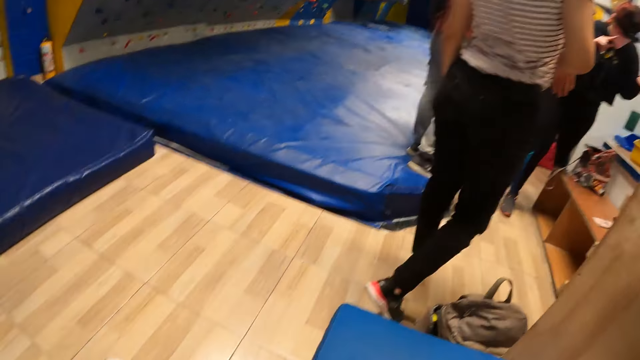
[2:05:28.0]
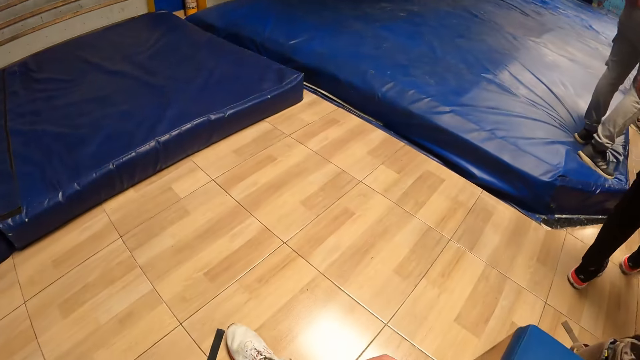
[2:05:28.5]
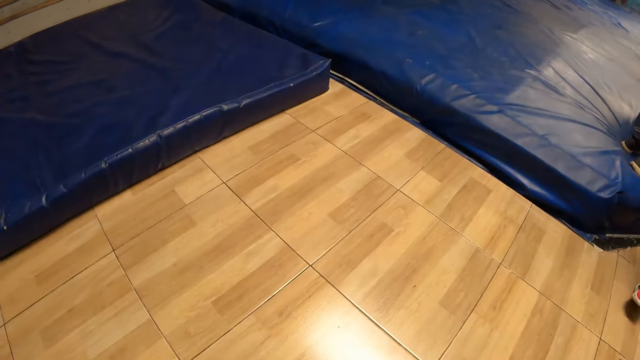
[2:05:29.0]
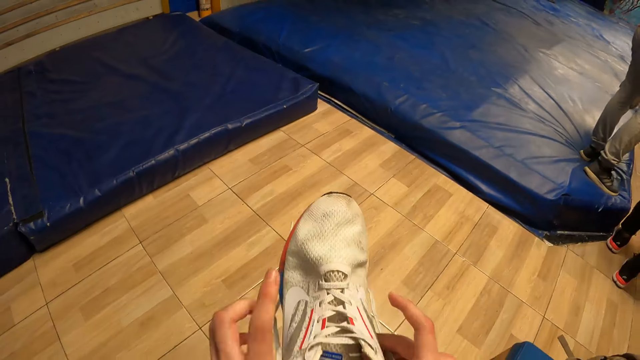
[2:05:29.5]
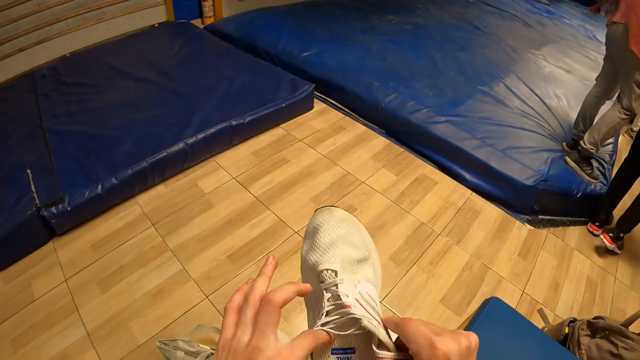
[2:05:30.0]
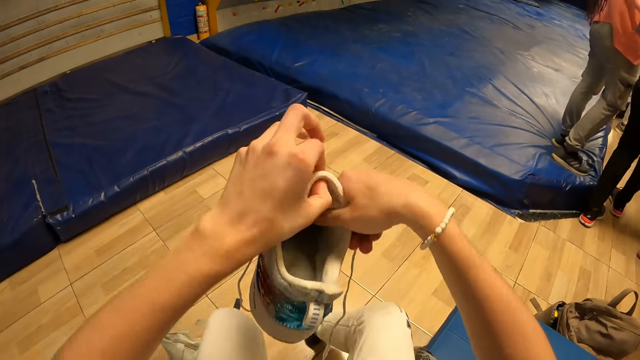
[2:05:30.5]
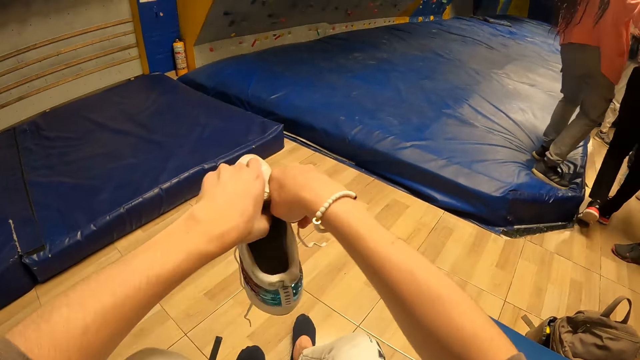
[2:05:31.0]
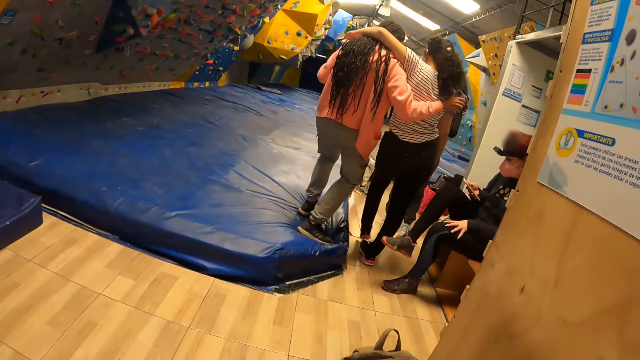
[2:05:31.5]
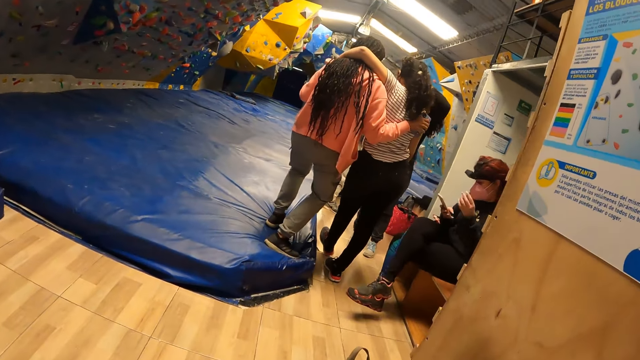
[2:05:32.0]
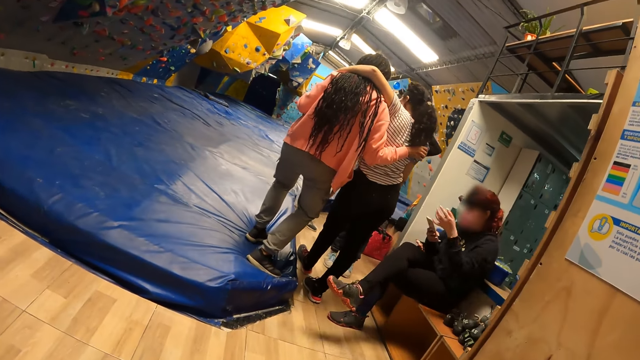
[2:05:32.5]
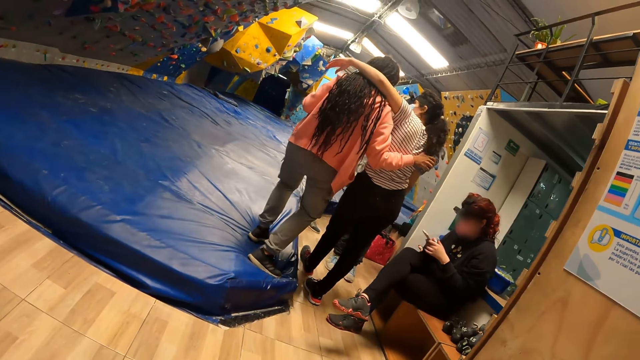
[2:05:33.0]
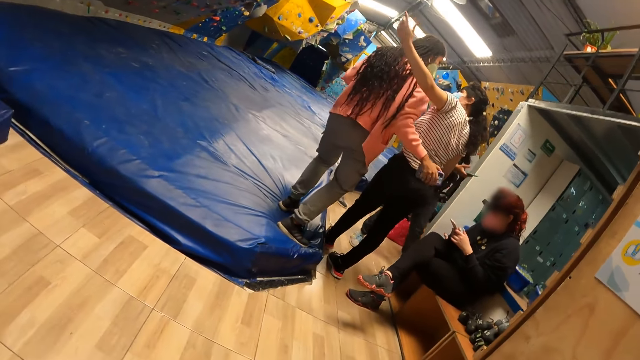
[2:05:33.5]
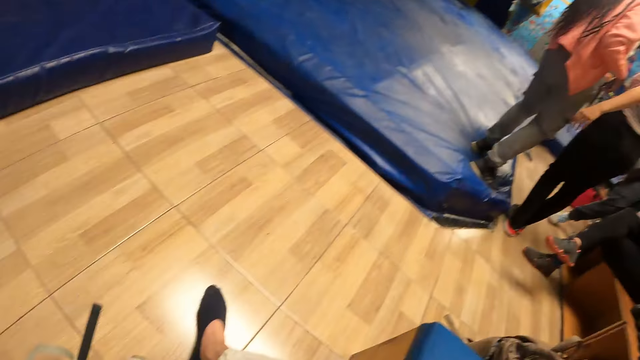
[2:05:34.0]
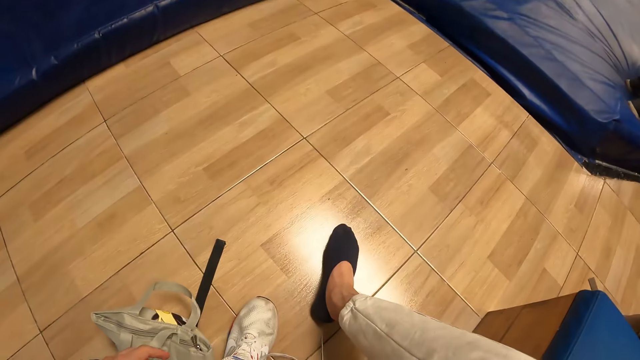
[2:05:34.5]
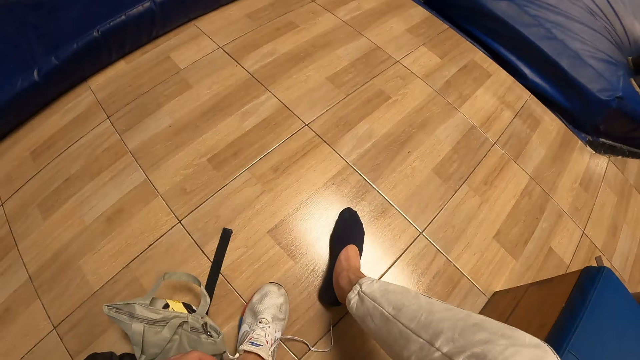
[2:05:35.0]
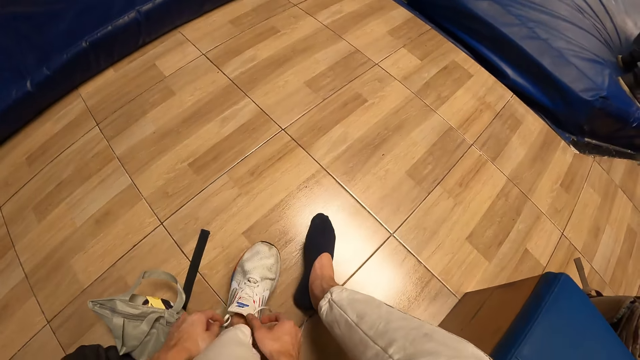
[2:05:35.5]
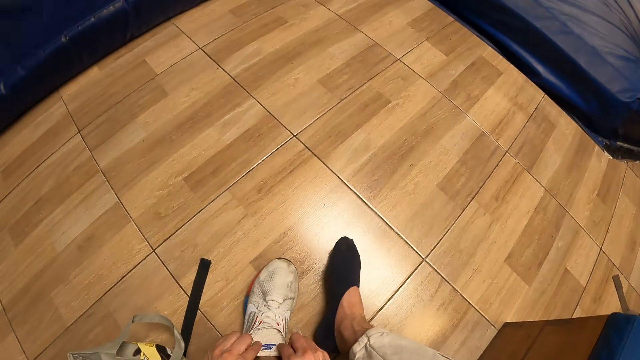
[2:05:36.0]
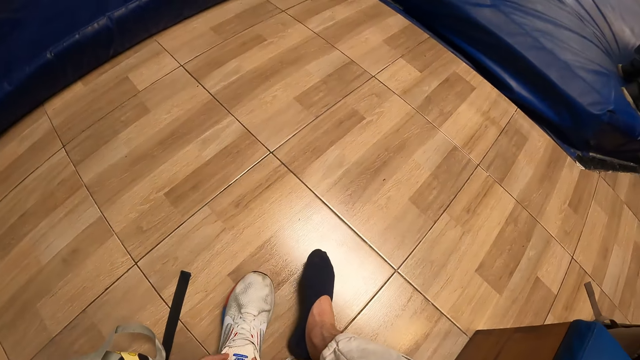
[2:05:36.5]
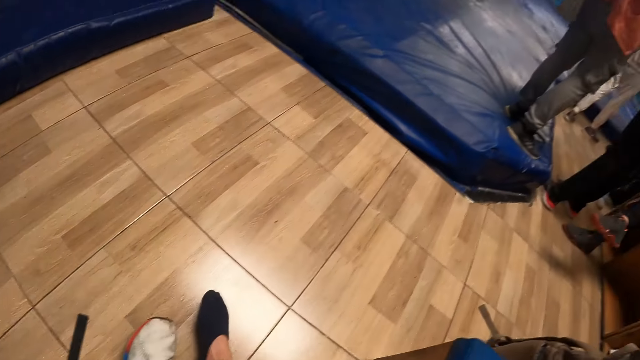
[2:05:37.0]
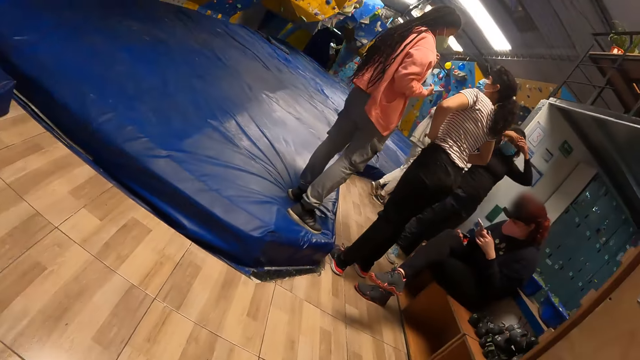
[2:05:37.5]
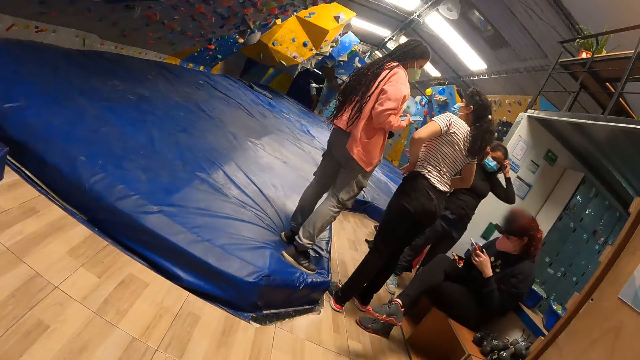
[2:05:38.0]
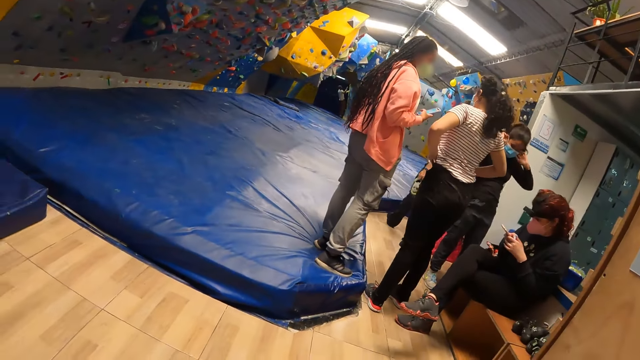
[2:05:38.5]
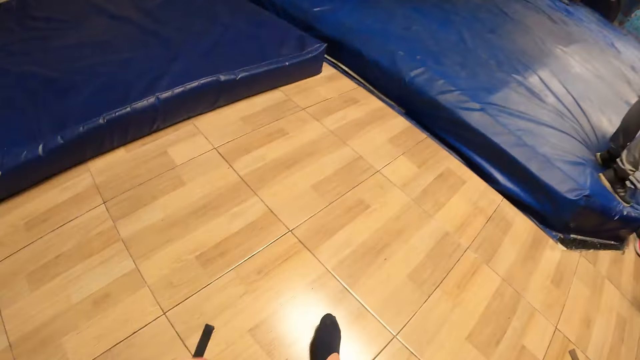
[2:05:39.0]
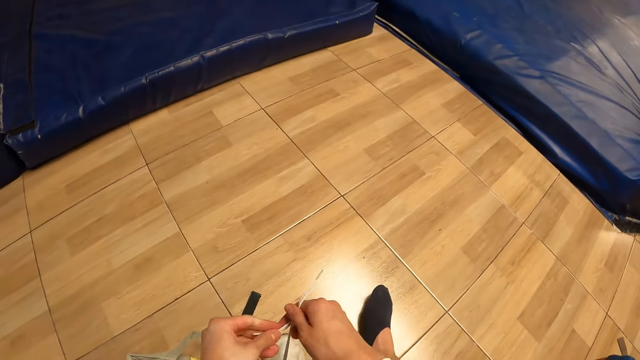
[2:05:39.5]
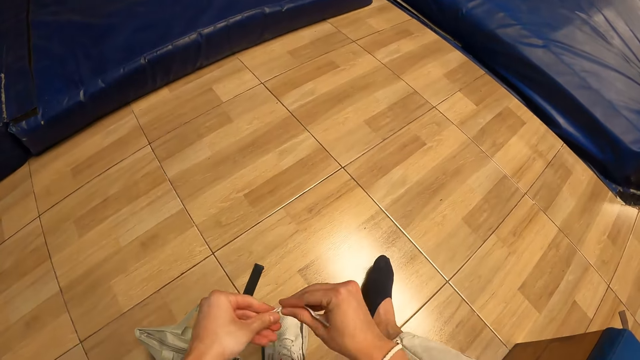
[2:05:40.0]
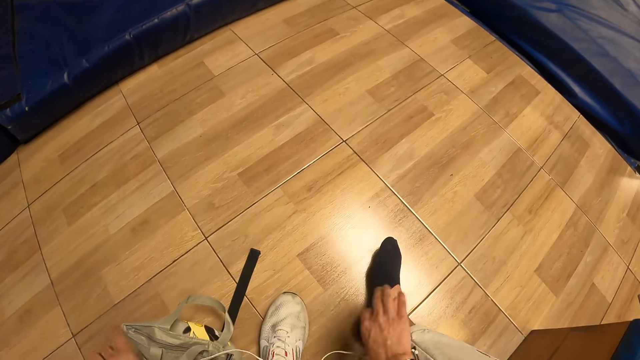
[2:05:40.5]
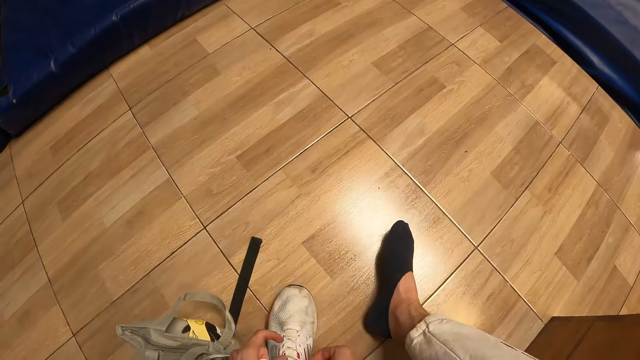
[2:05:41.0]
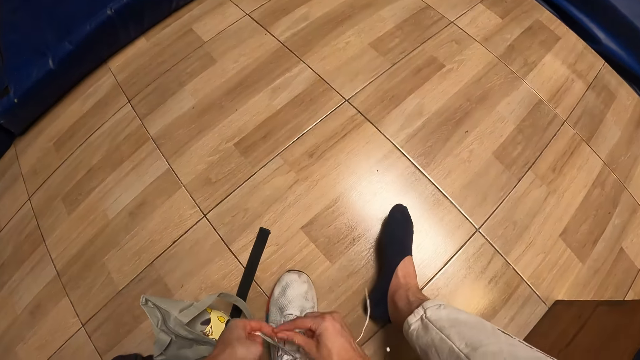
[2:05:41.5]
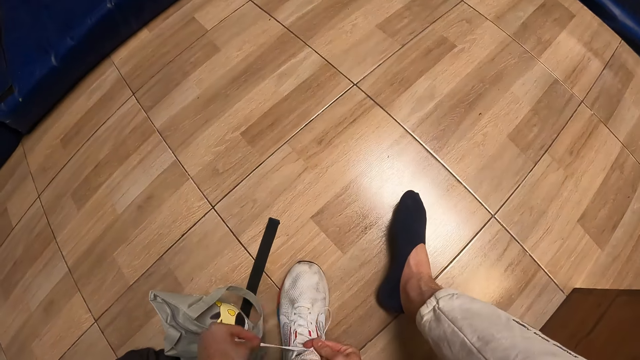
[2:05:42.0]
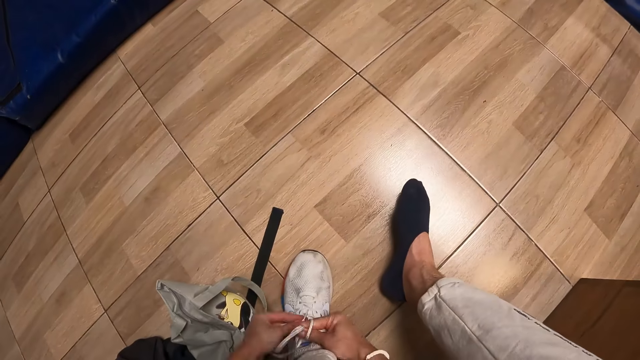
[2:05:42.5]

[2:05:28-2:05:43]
The camera wearer adjusts shoe laces. He looks around a room. He wears shoes. He pulls the shoe lace of the shoe on his left leg with both hands. He looks around the room. He ties the shoe lace on his left leg with both hands.

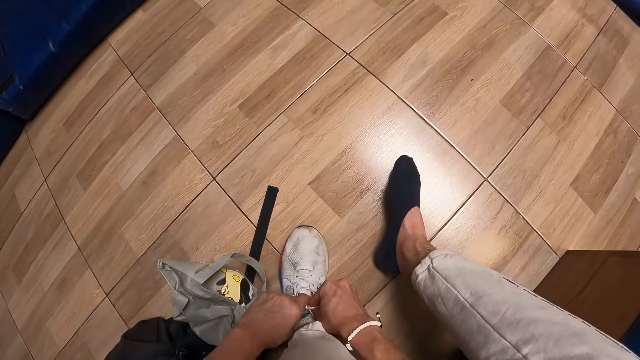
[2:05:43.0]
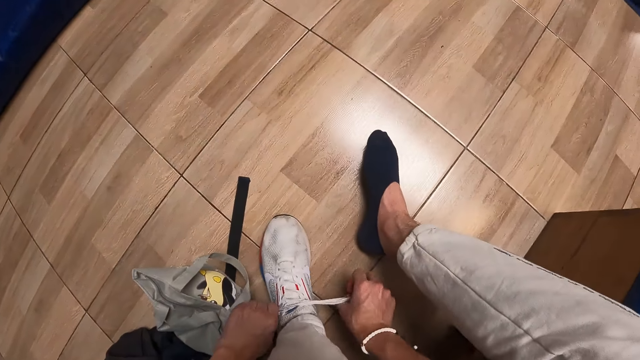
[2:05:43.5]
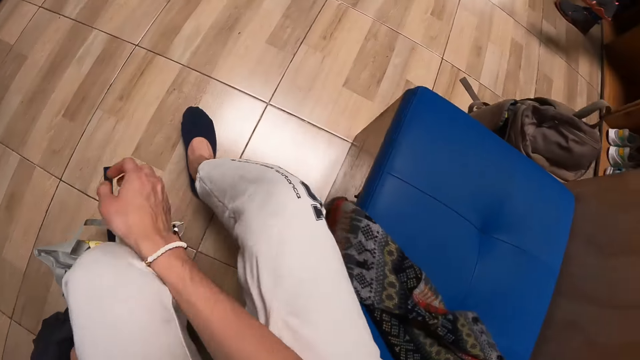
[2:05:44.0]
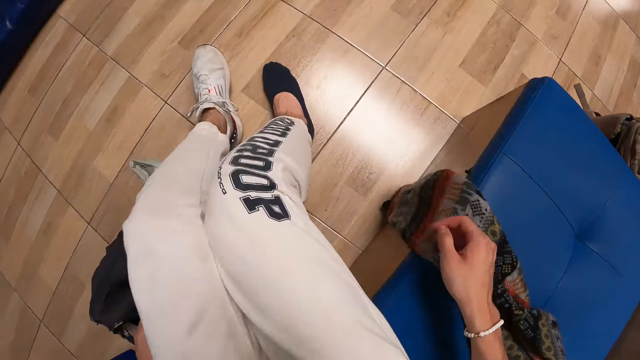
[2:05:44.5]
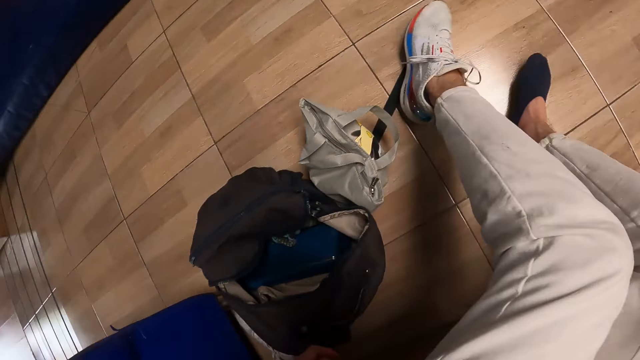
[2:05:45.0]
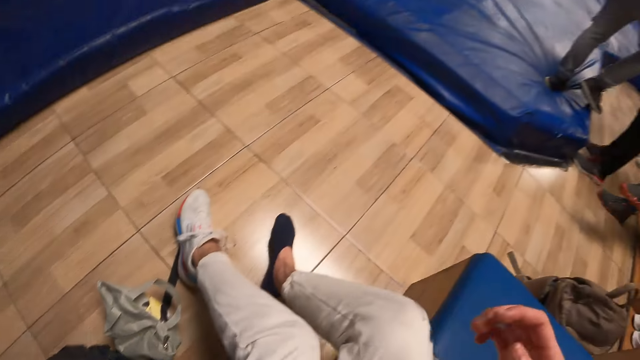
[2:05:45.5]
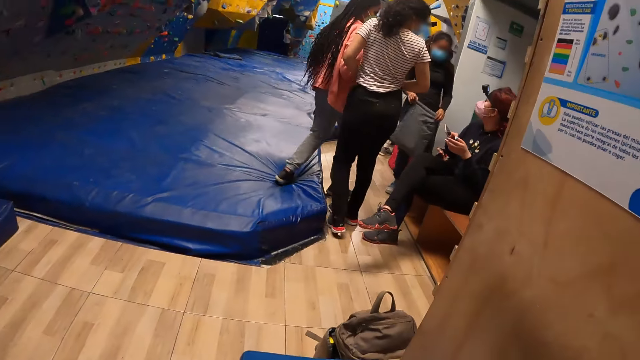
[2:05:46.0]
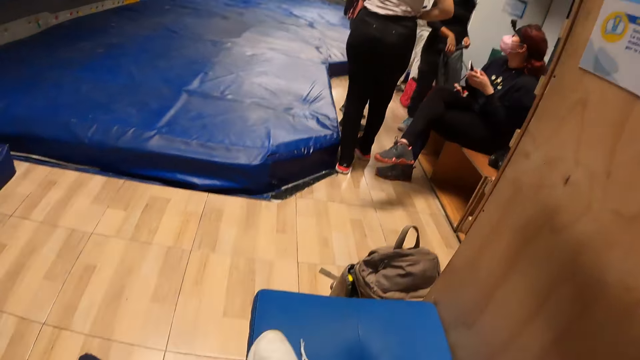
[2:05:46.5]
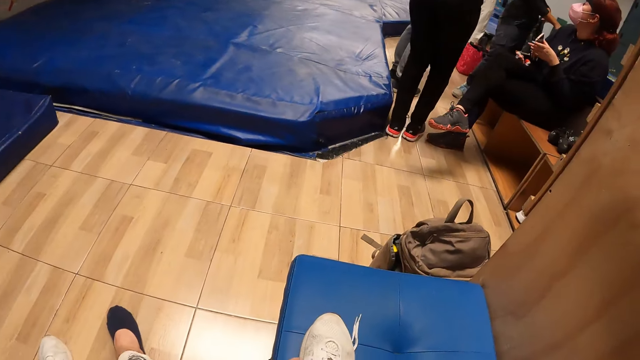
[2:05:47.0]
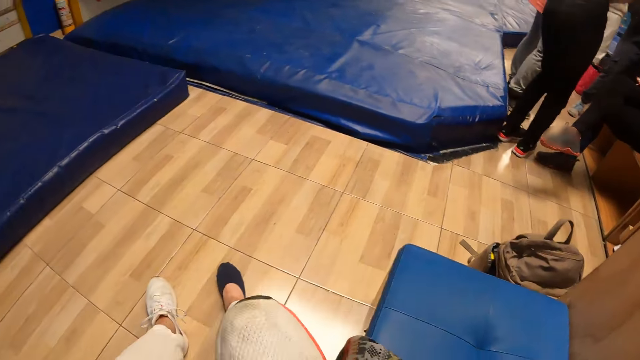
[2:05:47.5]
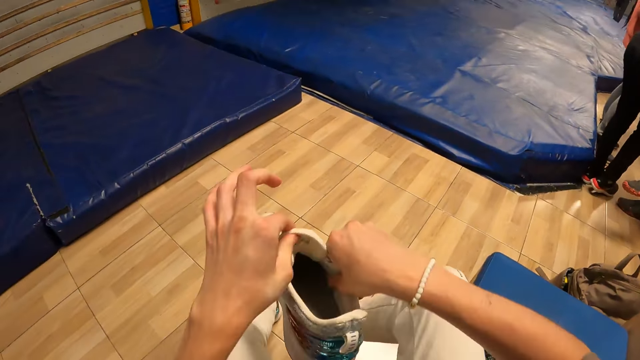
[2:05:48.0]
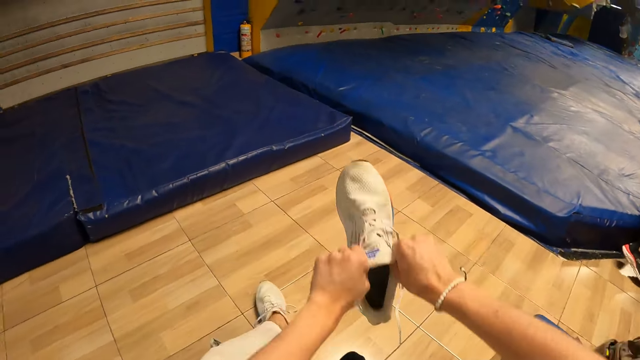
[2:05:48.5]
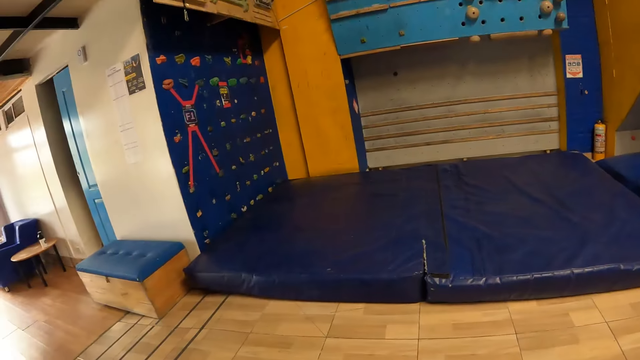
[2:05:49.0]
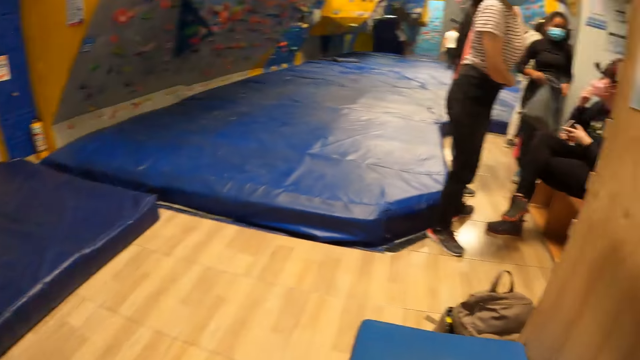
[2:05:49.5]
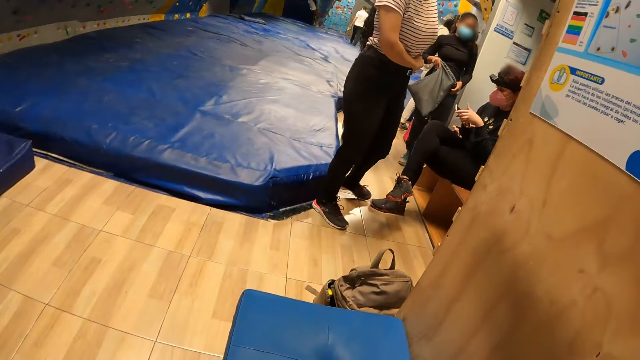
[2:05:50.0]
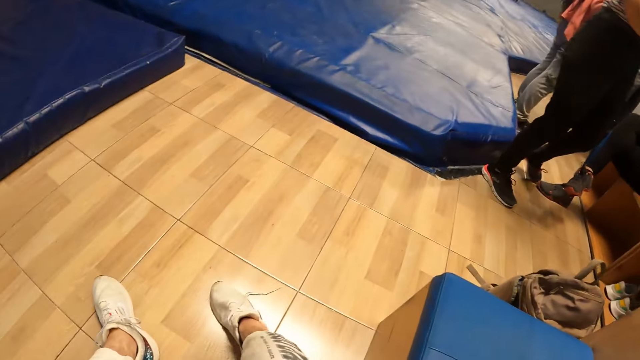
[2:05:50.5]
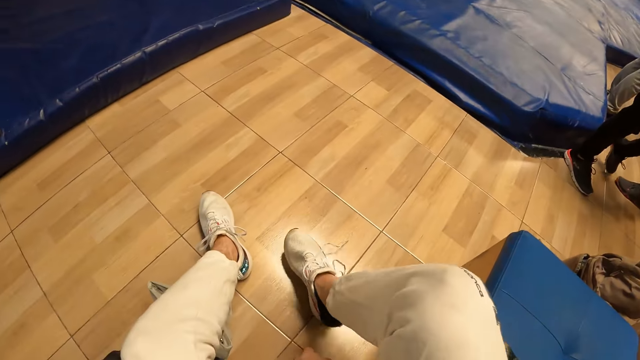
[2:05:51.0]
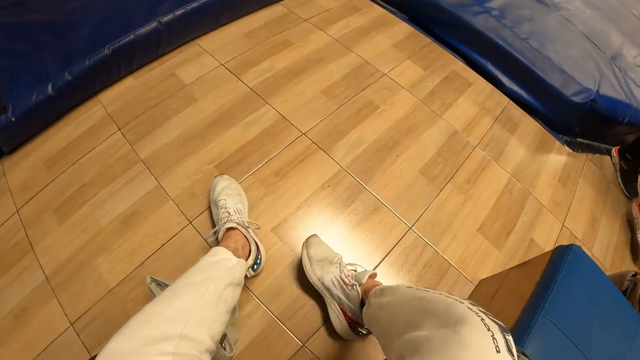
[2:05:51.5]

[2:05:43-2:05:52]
The camera wearer looks around a room. A lady looks around the room. The camera wearer picks up a shoe from a chair with his hands. He wears the shoe in his hands on his right leg. He fits his right leg in the shoe.
